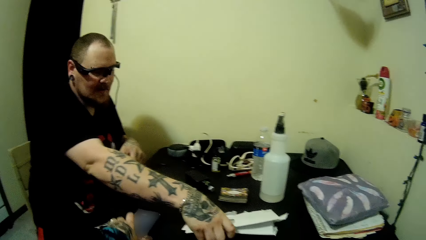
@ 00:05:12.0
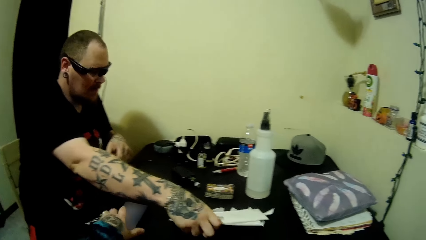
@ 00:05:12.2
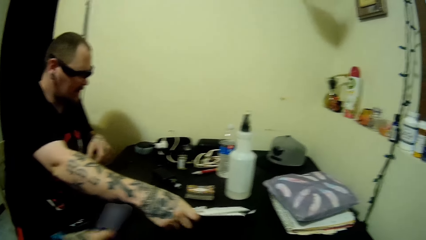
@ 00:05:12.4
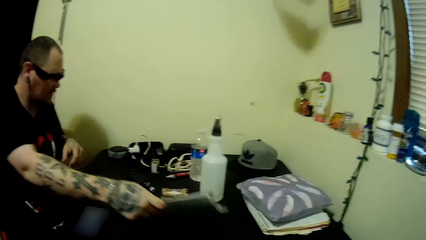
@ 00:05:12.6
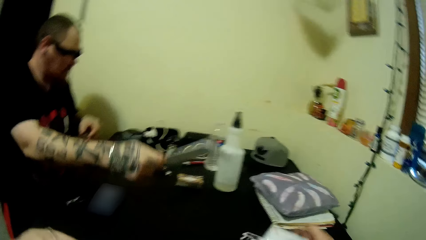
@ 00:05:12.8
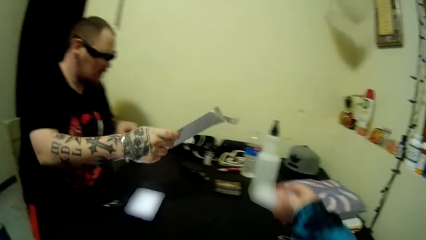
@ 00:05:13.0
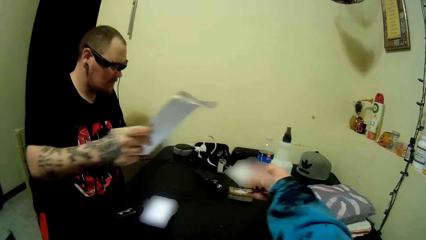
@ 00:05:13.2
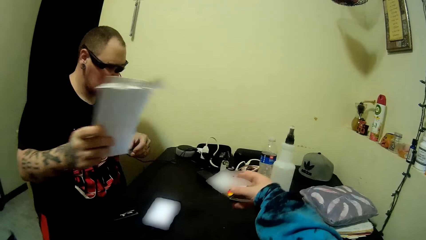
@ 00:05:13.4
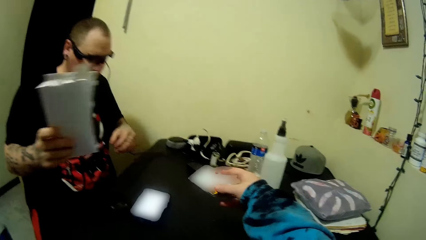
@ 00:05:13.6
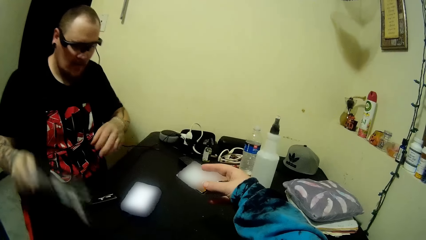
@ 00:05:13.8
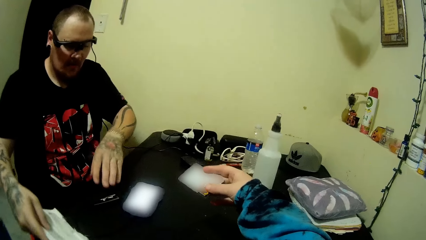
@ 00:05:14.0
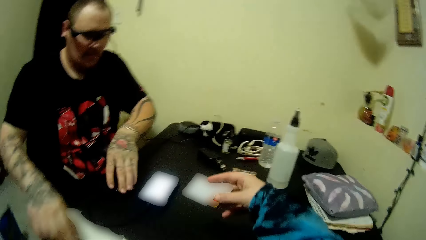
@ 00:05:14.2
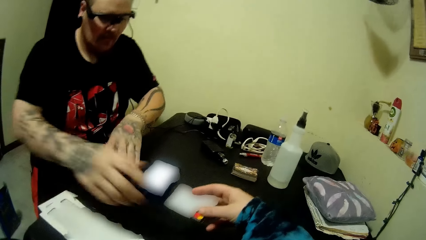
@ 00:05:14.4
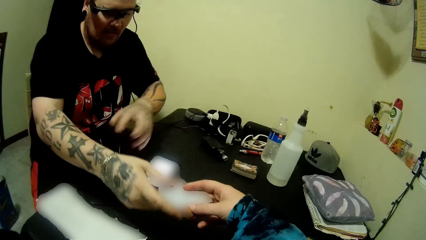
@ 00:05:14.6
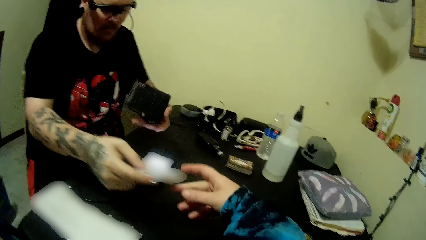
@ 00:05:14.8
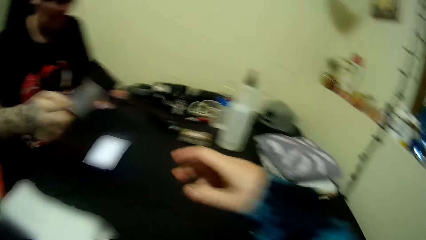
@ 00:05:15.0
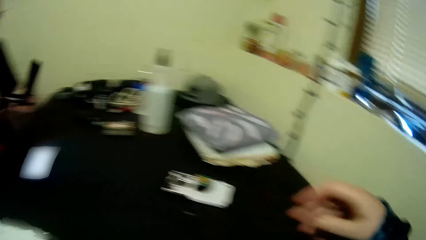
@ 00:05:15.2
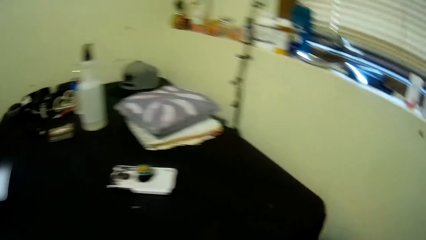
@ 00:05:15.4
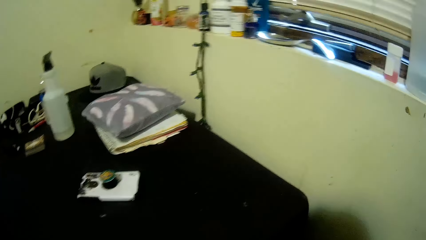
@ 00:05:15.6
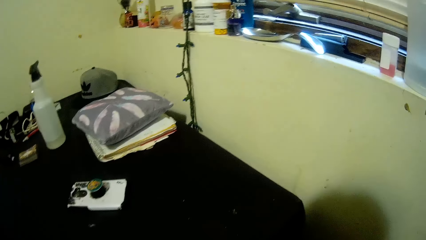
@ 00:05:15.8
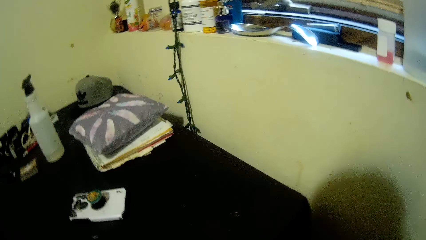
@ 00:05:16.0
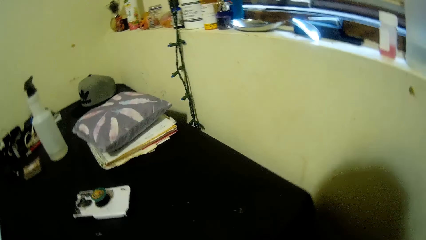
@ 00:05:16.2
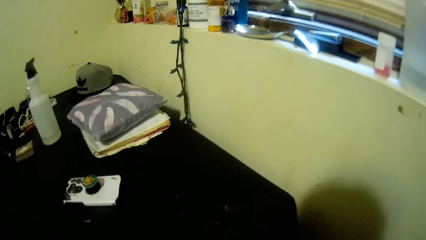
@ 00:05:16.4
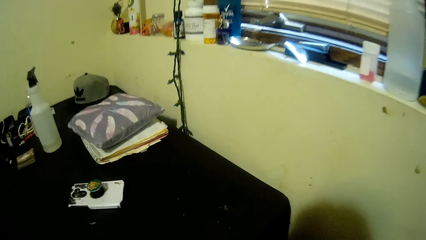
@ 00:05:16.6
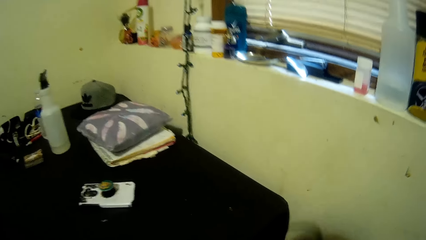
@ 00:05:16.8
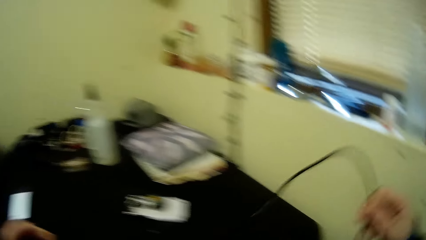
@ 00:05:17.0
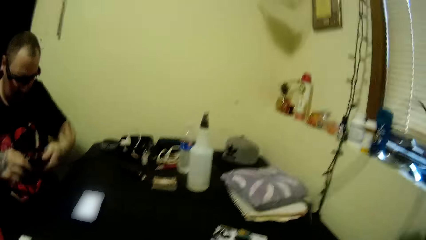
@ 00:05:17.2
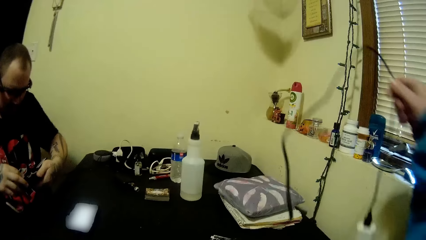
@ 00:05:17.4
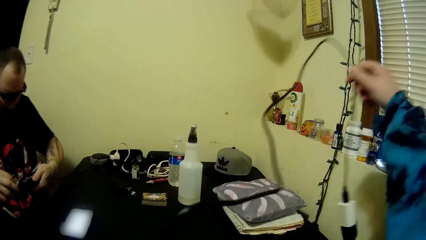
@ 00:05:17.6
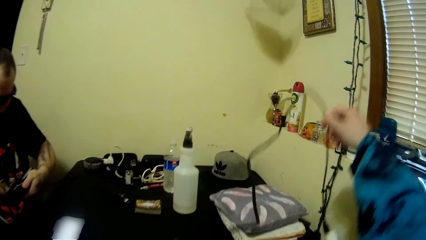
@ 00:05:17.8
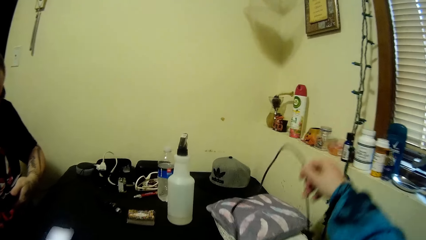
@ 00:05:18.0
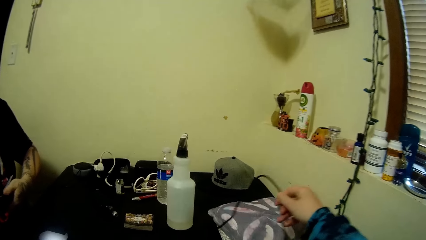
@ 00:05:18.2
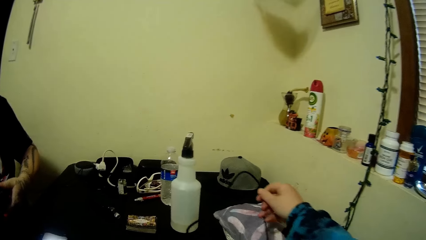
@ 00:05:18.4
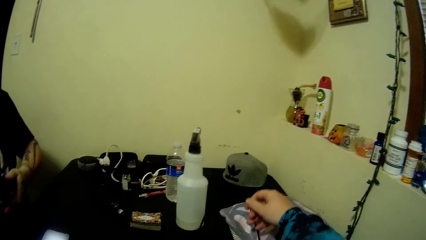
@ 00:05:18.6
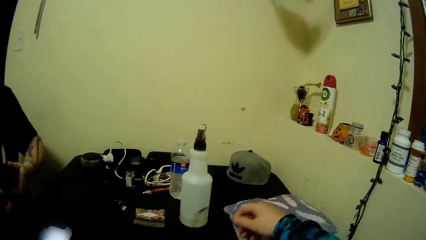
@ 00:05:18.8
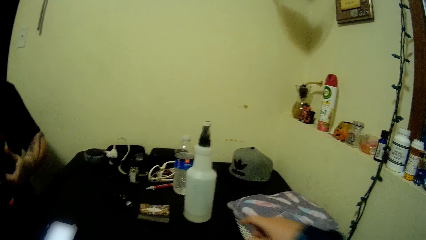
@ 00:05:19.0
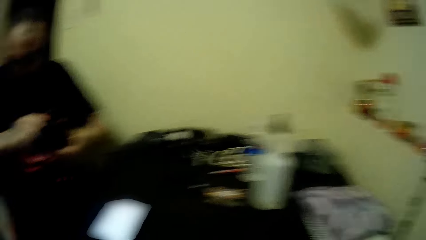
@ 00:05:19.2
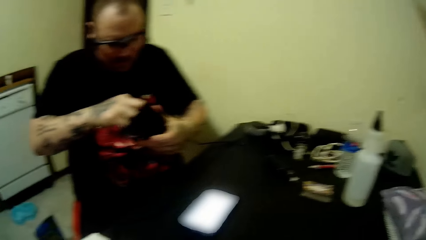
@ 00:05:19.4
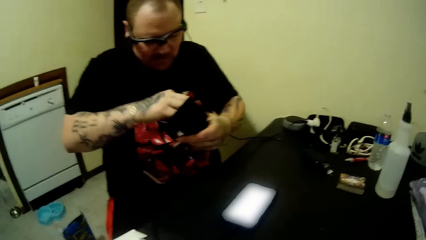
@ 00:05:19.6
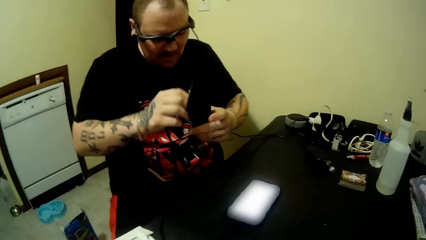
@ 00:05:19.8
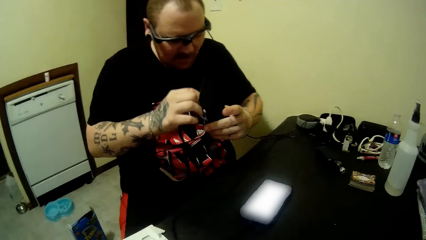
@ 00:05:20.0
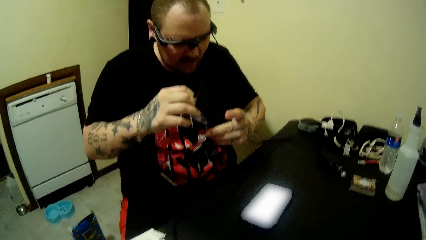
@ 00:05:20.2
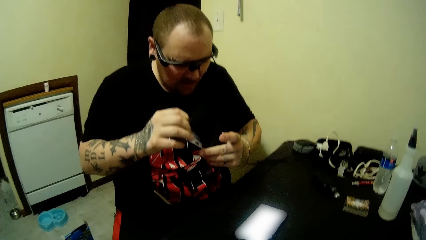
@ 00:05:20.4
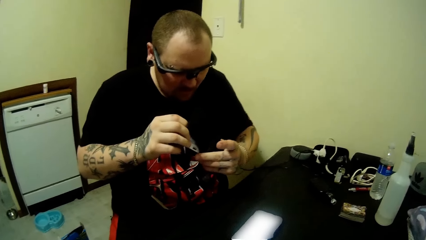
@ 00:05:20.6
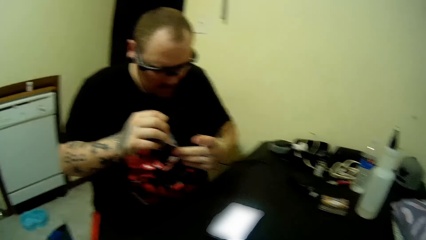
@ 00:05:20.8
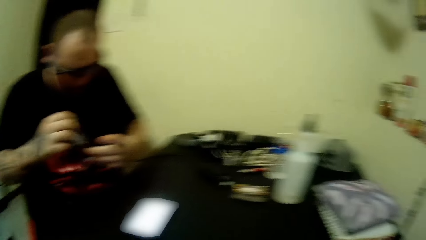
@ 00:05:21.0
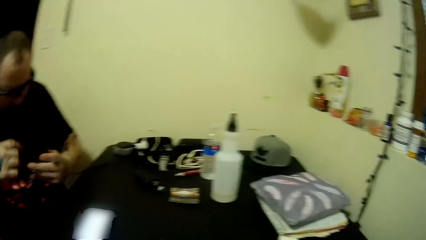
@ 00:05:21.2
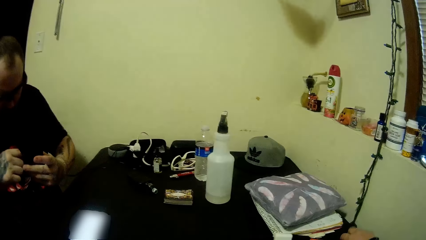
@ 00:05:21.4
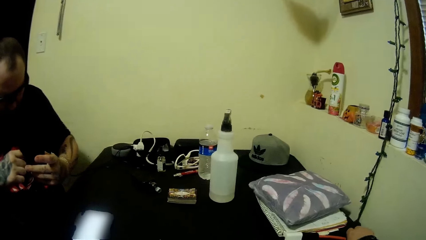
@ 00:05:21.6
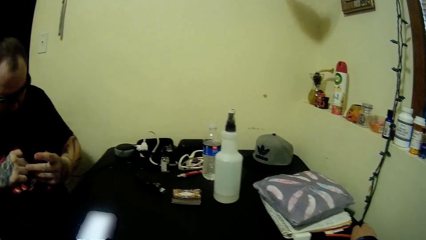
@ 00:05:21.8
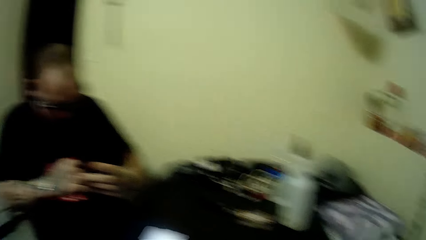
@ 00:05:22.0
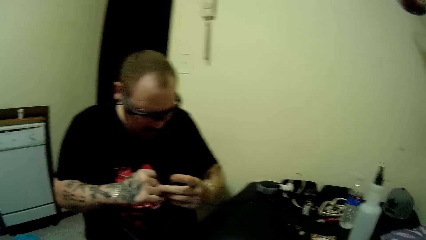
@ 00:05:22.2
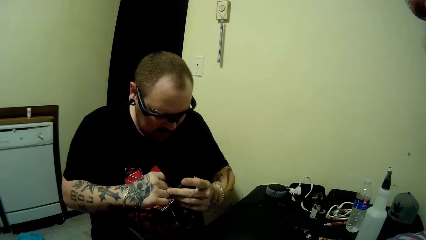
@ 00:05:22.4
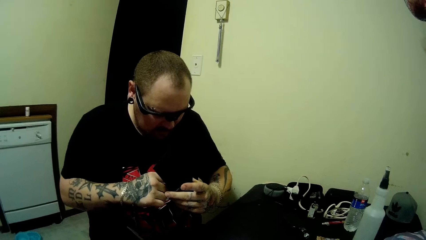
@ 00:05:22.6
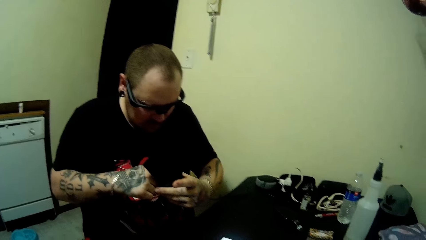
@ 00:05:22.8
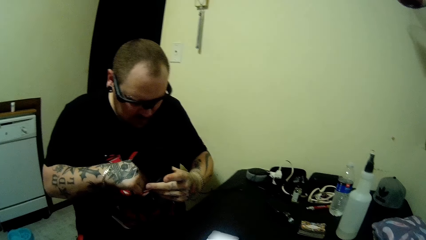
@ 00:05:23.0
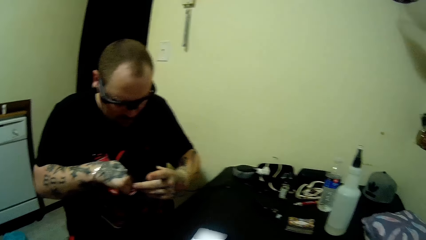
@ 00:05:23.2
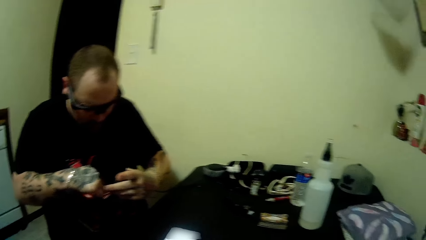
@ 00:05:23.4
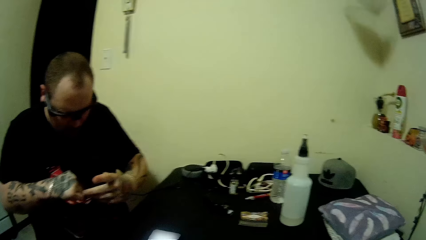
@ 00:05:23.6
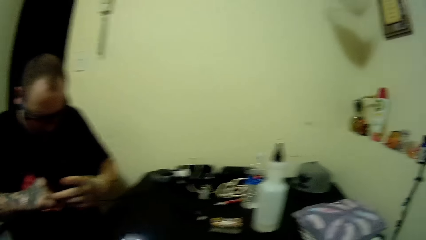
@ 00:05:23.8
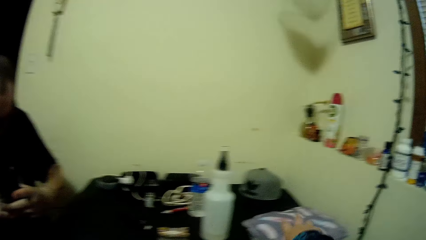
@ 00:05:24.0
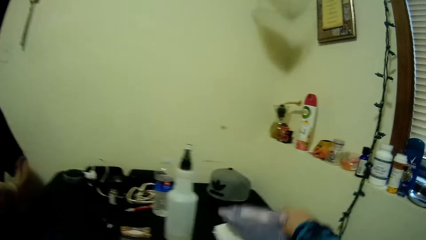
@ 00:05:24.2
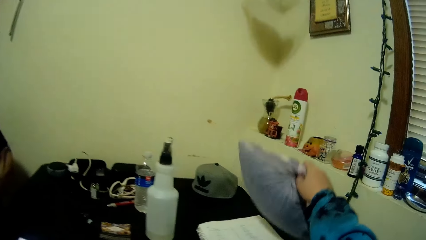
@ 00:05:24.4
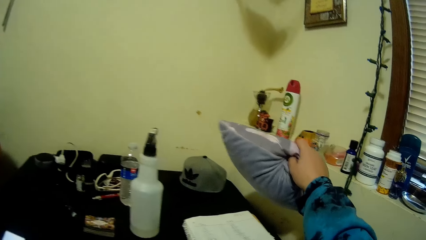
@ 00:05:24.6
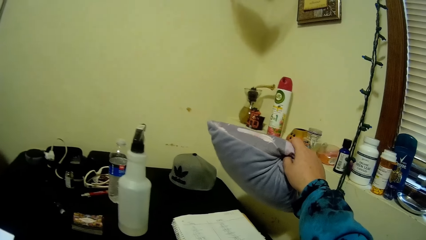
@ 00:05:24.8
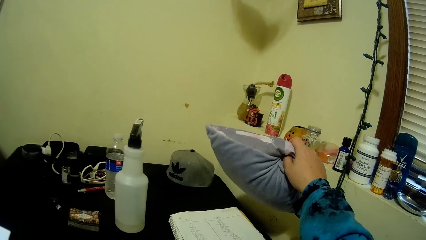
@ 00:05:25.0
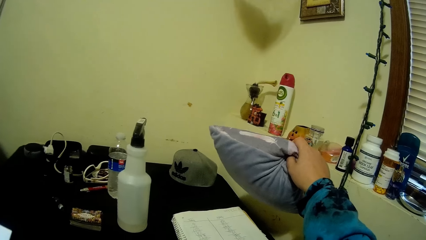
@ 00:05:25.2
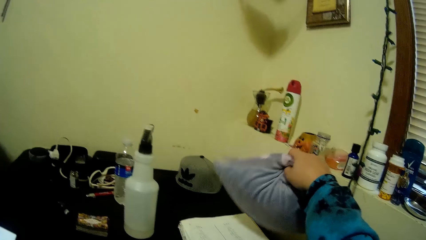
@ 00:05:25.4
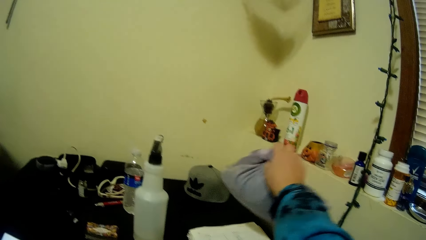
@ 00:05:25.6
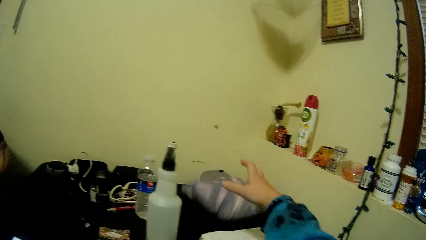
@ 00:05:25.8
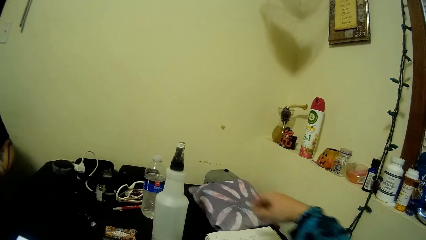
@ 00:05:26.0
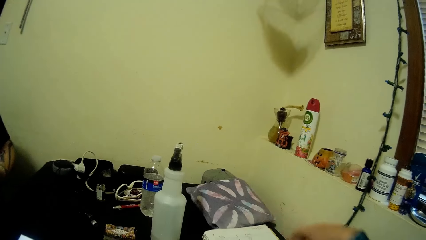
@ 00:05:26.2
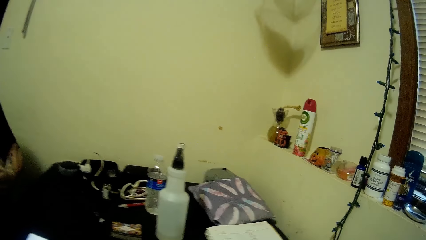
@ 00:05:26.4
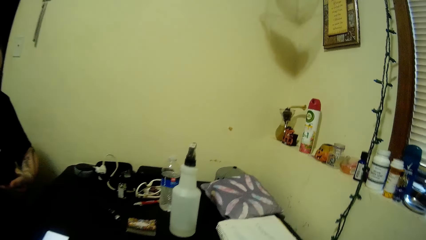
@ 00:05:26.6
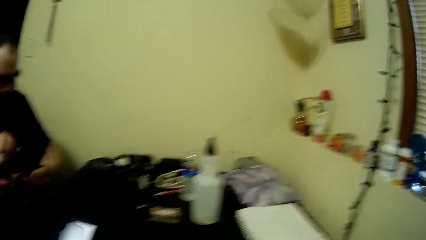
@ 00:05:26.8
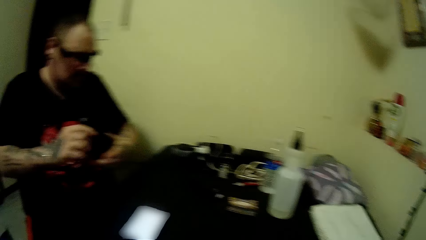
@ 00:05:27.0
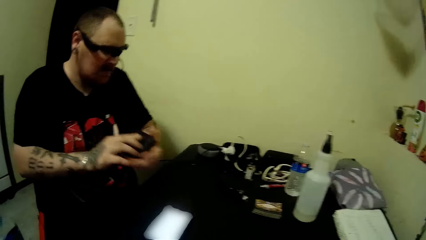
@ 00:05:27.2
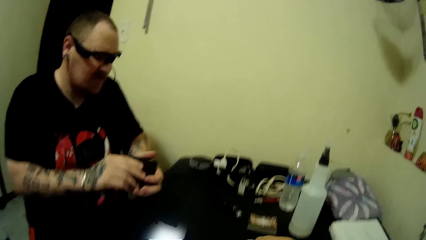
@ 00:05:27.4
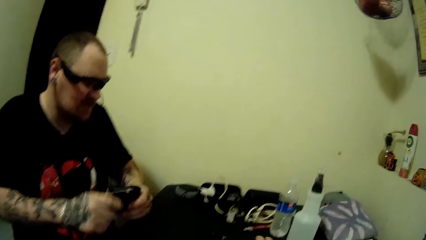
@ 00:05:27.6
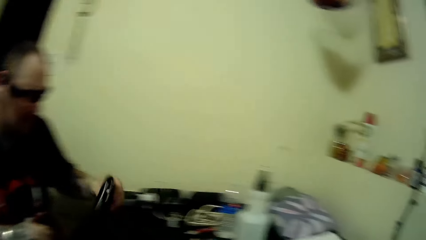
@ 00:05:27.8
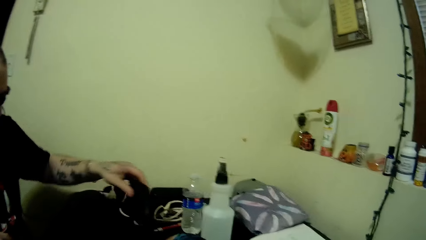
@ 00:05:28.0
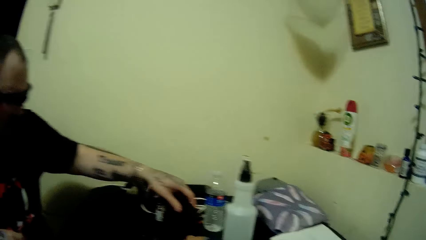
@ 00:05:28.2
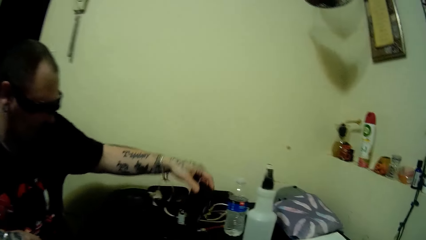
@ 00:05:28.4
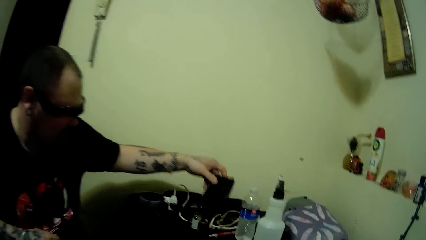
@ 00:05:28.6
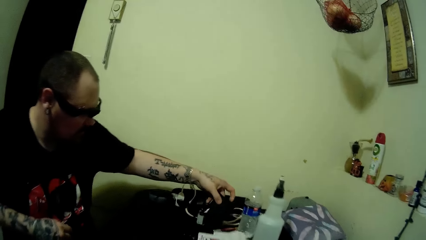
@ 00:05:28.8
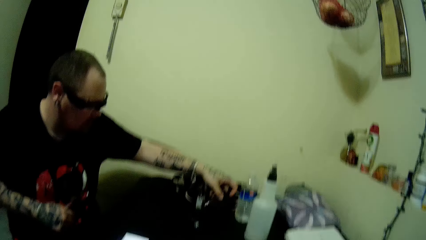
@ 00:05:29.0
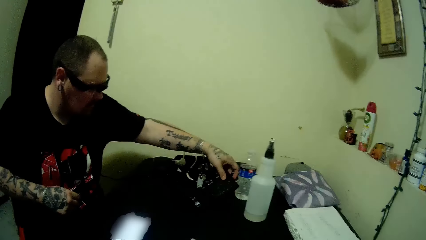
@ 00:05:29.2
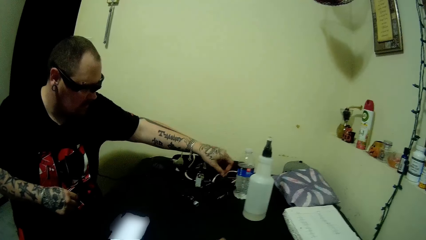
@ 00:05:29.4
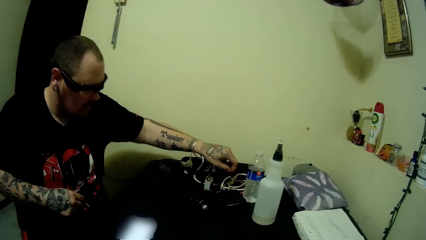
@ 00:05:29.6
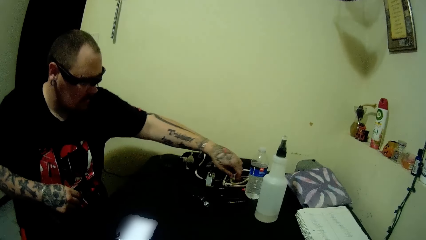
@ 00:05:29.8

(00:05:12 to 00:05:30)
The camera wearer moves the phone on the table with his left hand. He thrusts out a card to a man with his right hand. The man drops the envelopes on the table. The man collects the card from the camera wearer with his right hand. The camera wearer moves a cable on the table with his right hand. He holds the cable and puts down the cable. The man checks through a wallet. The man looks at the cards. The camera wearer lifts a pillow on the table with his right hand. He drops the pillow on the table. The man drops the wallet on the table.
